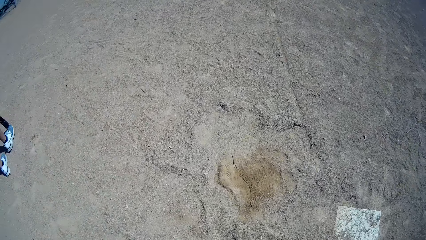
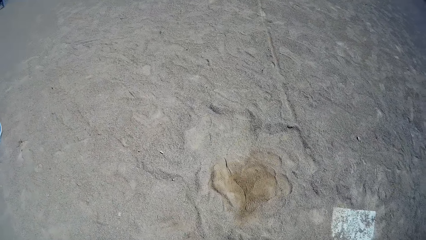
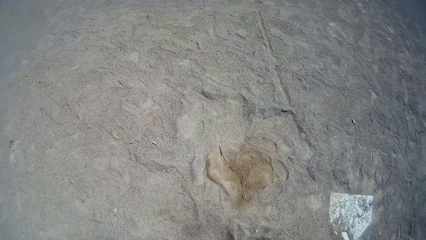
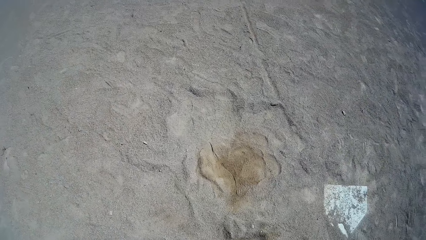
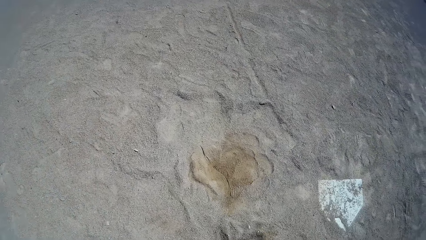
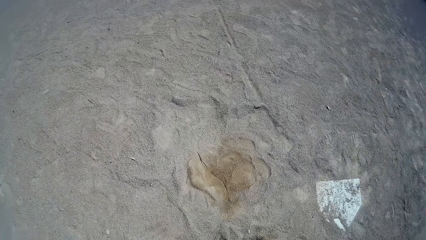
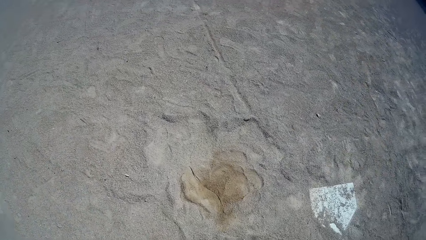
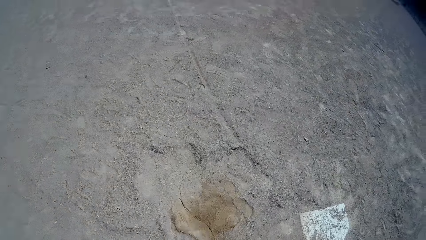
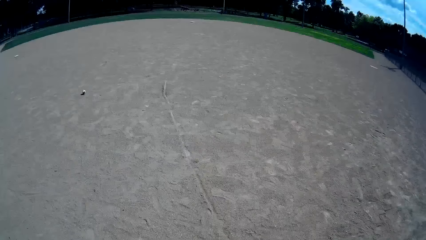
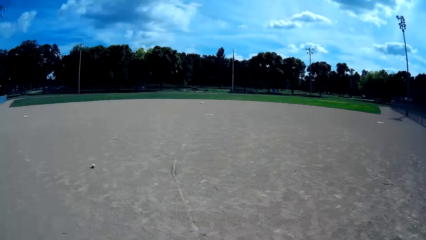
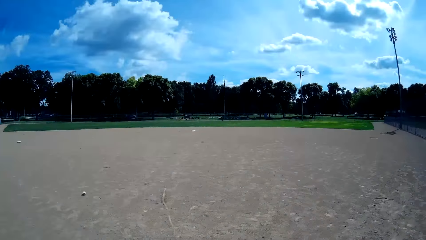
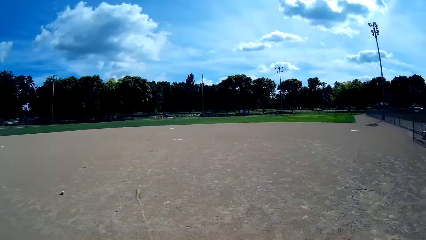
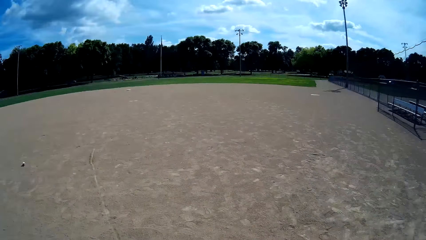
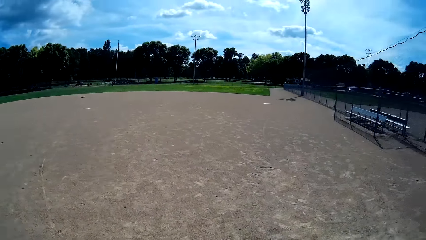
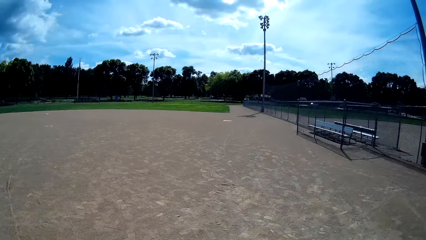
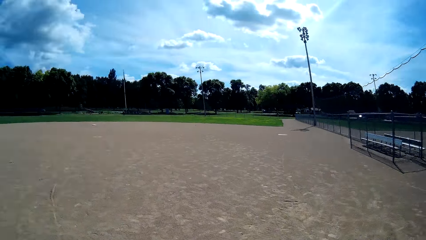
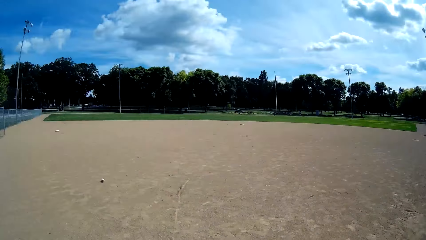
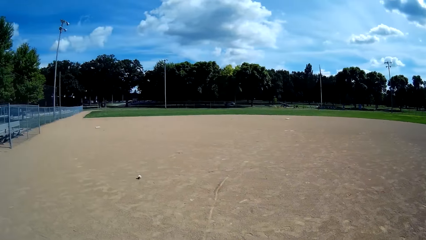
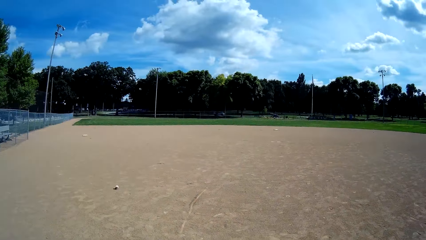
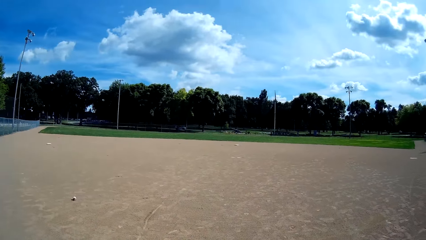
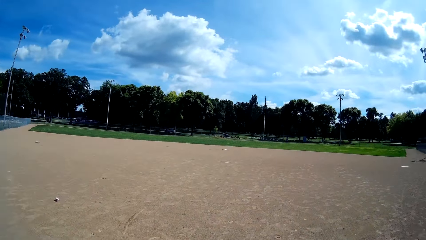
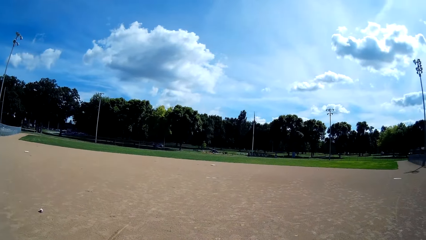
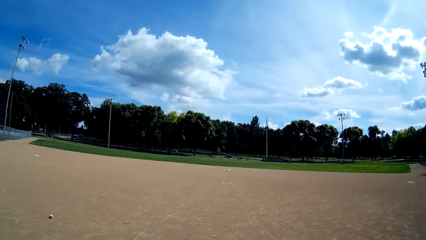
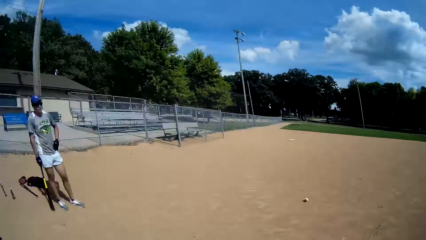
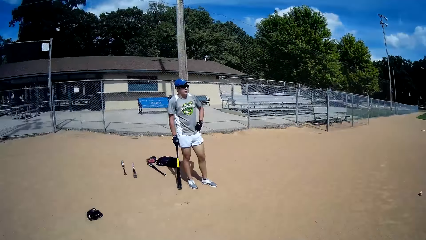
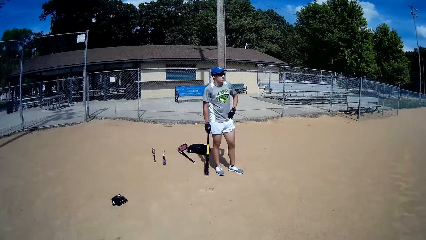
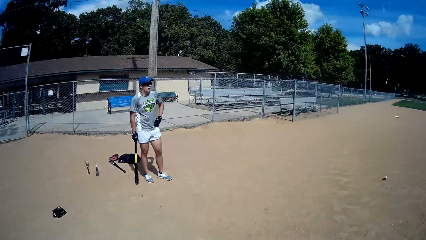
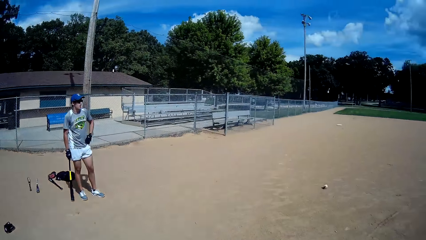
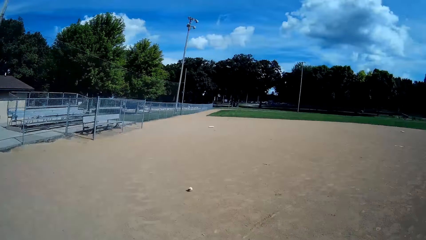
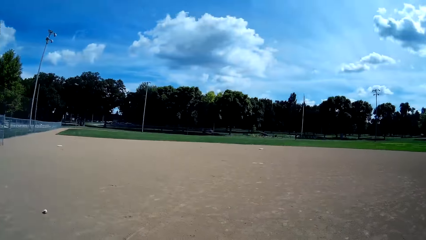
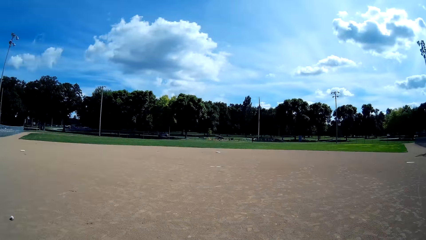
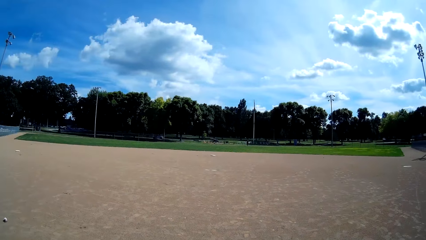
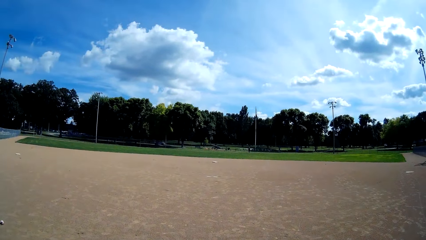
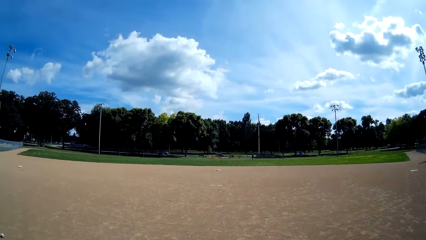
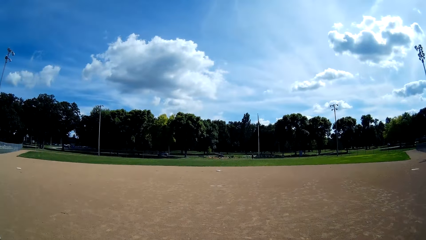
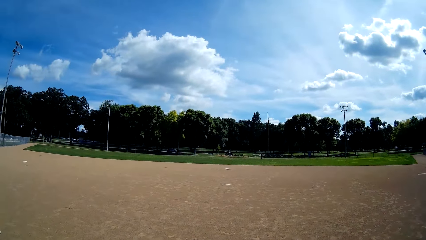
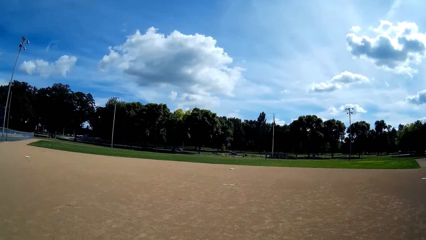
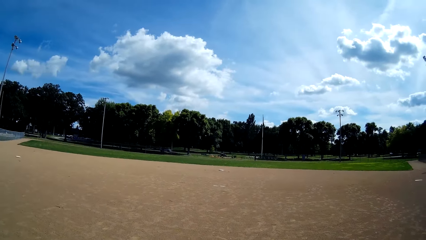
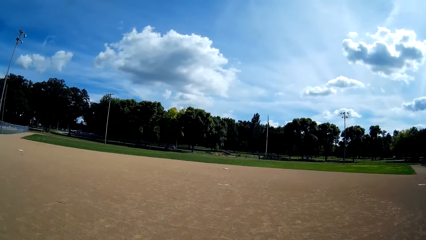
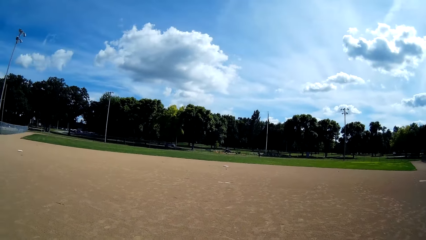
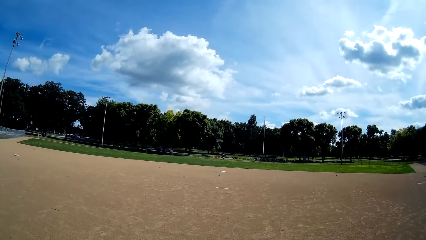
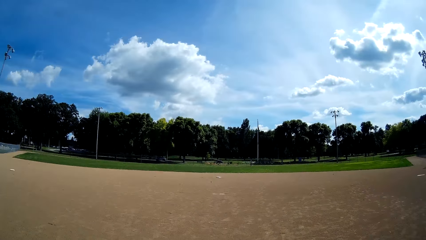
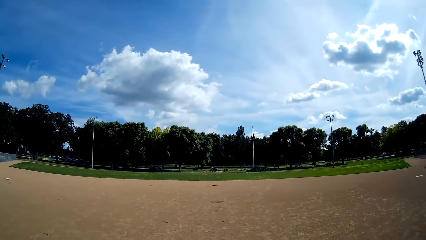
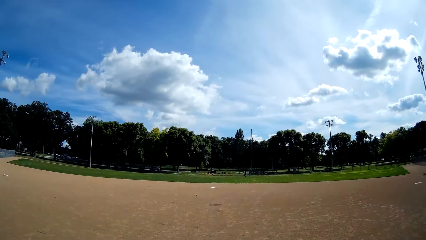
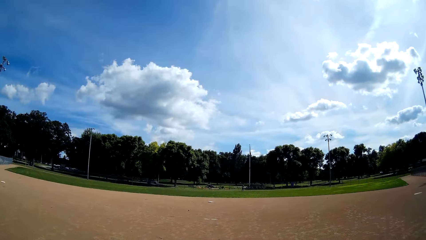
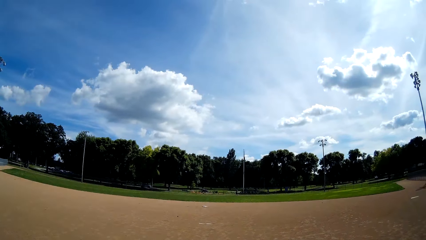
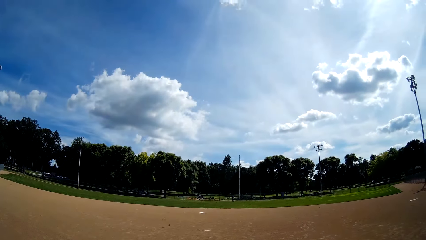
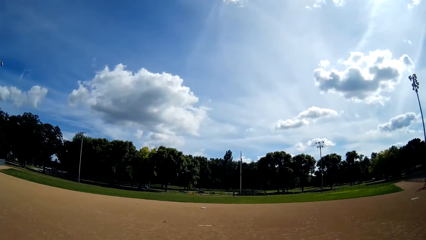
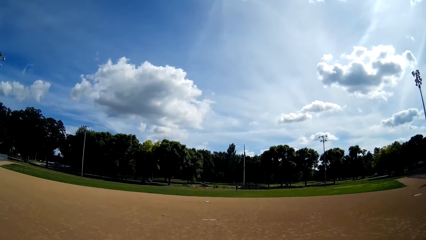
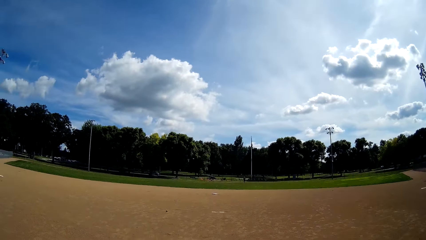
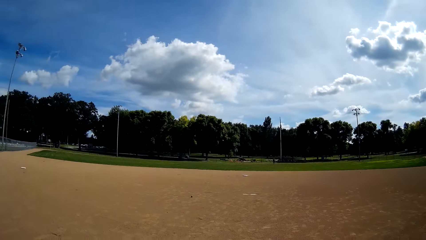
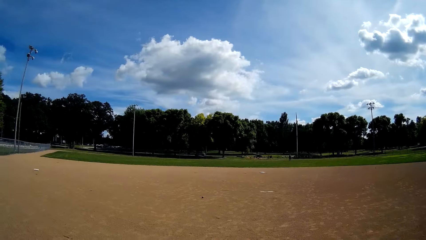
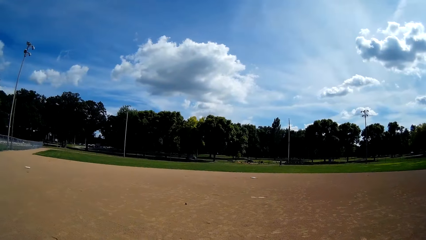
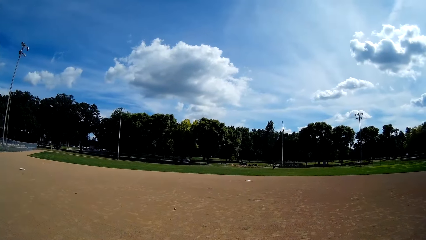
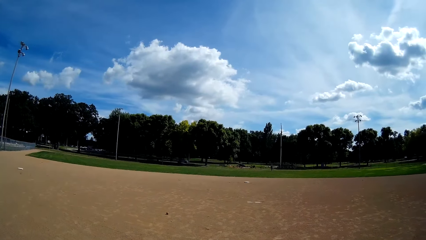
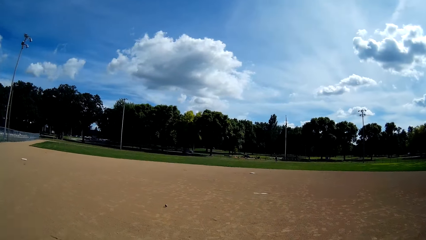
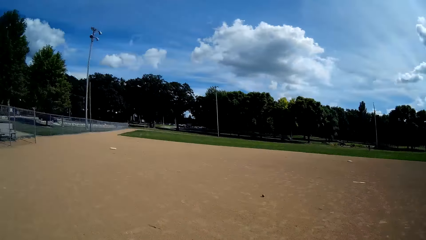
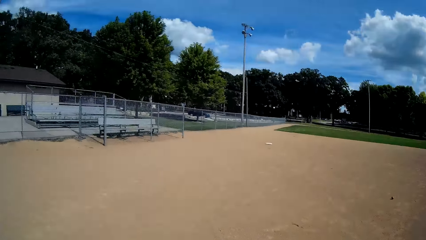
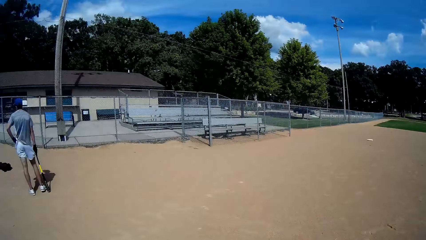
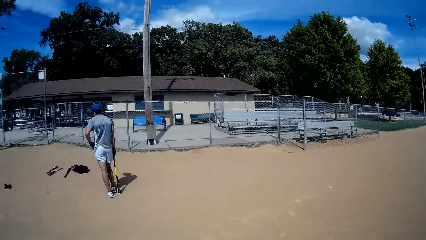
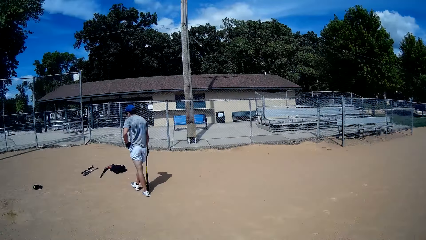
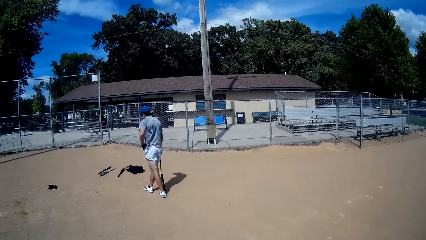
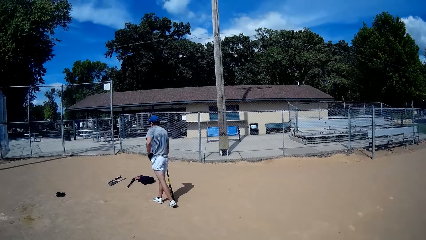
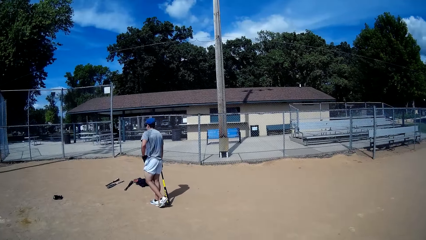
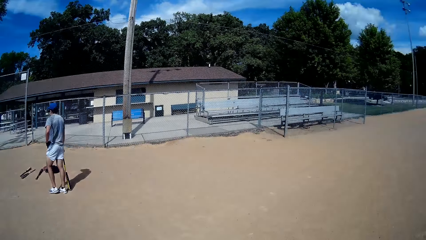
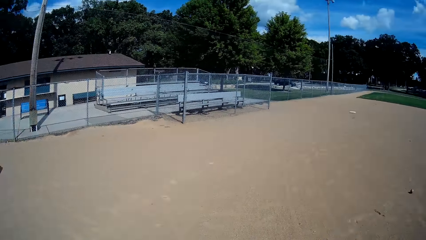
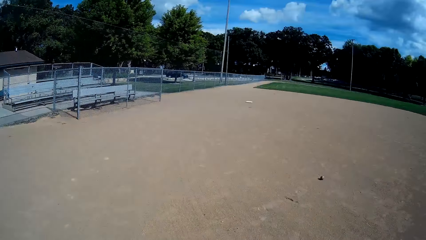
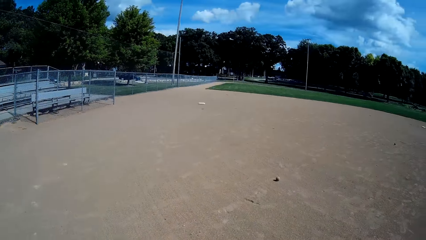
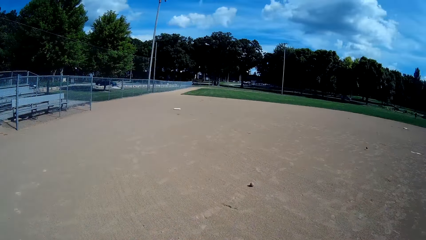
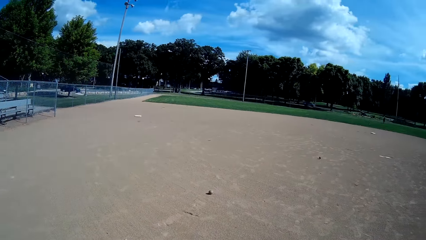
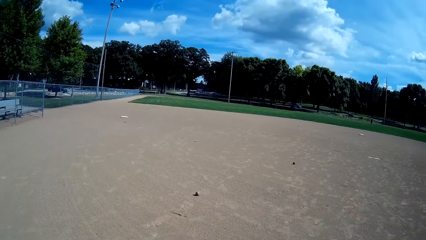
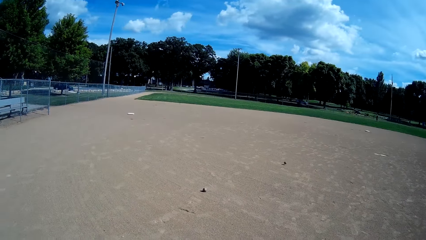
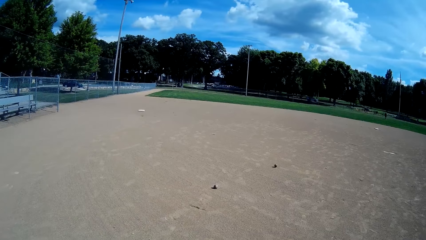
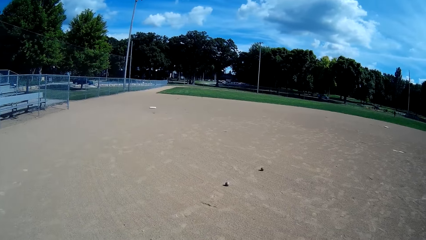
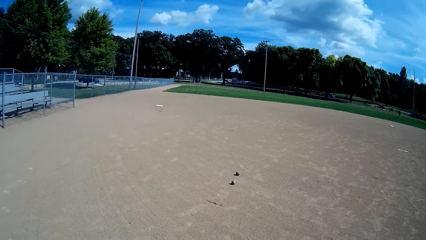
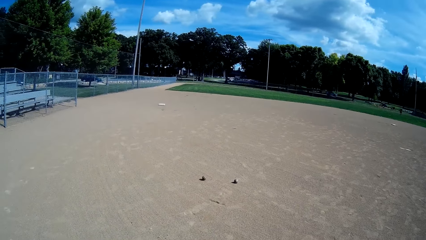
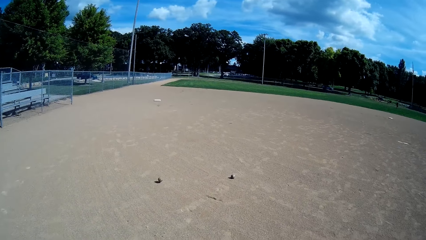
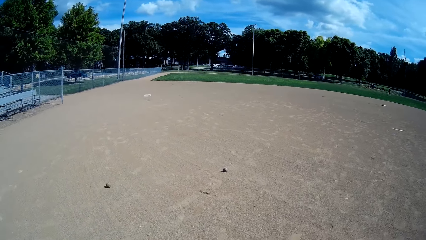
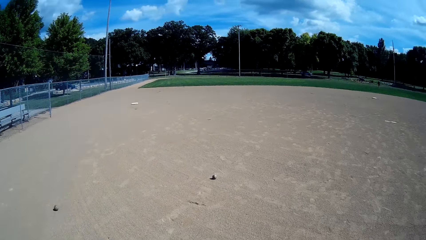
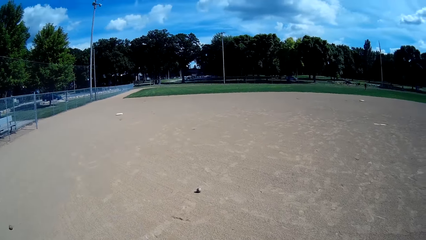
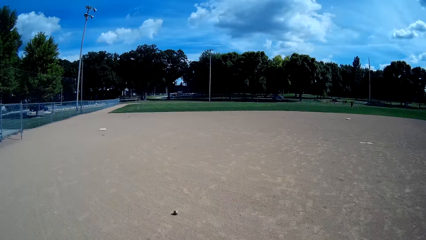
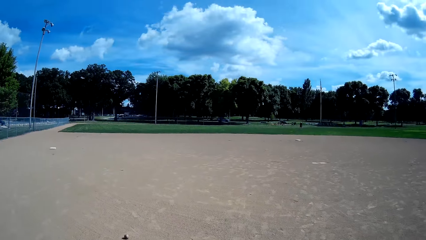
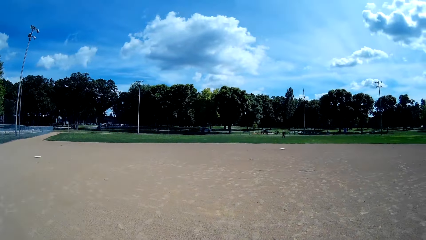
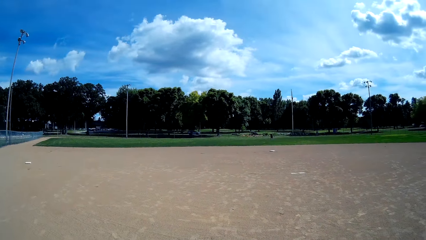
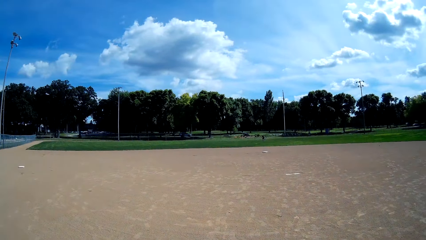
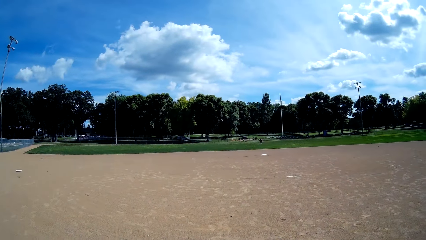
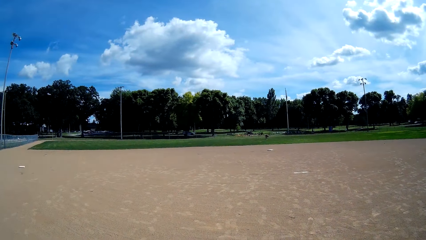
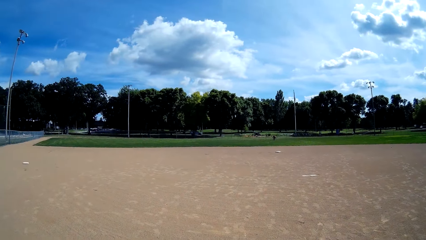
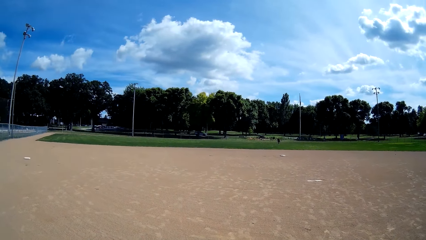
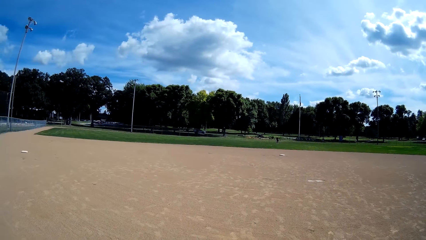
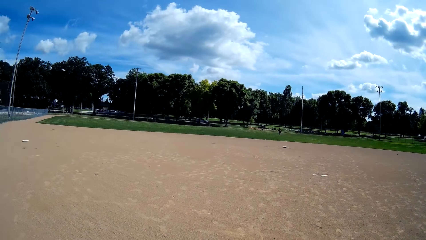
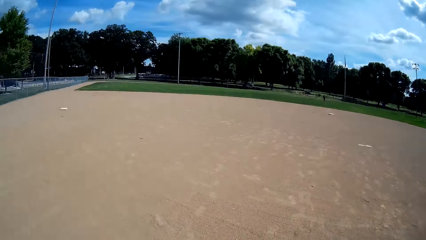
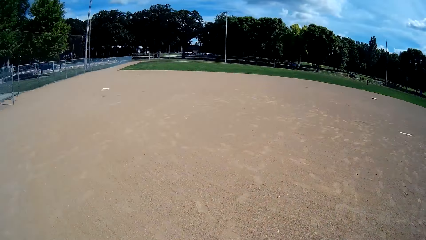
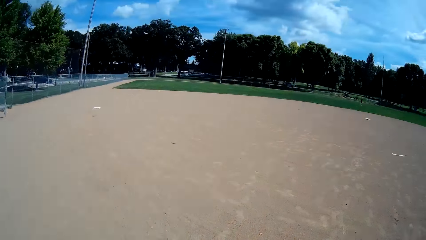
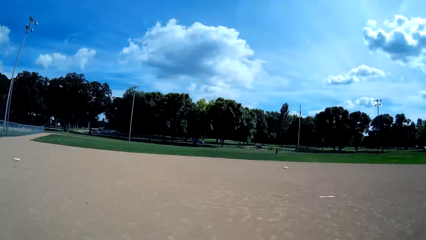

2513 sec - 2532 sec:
The camera wearer looks around the field. A man stands on the field. The camera wearer looks around the field.
